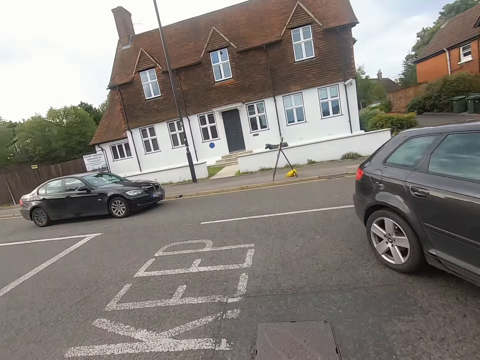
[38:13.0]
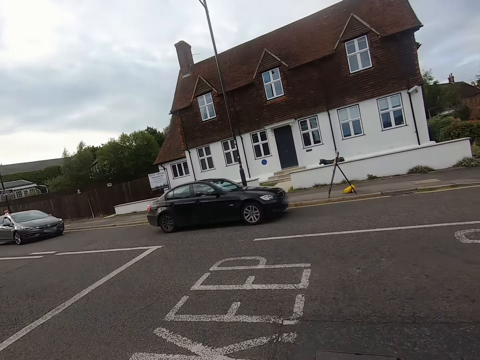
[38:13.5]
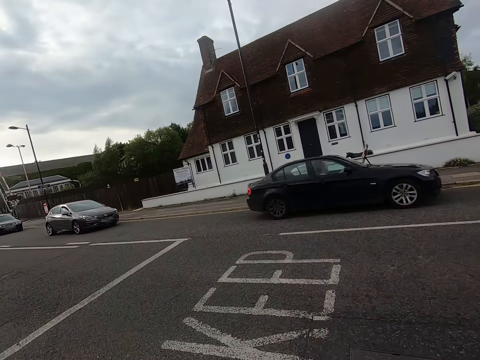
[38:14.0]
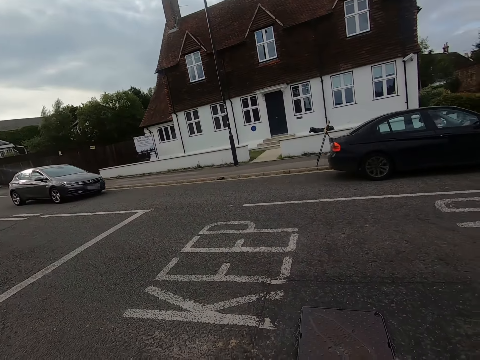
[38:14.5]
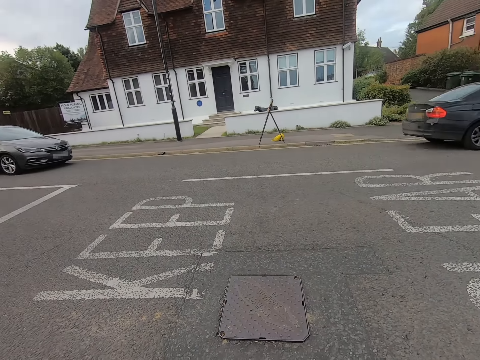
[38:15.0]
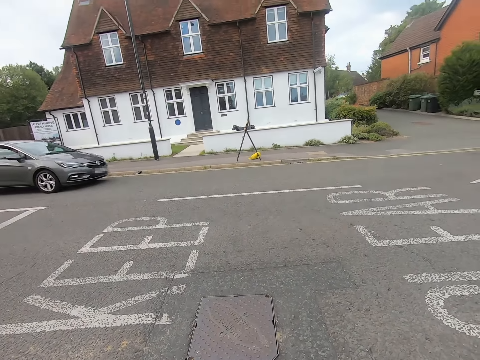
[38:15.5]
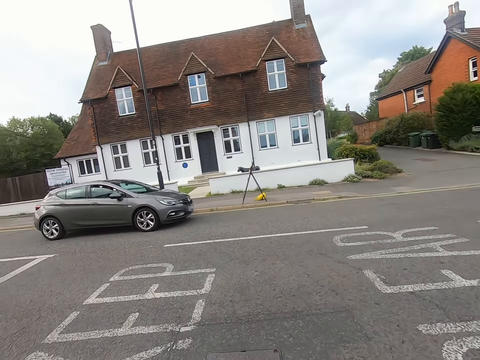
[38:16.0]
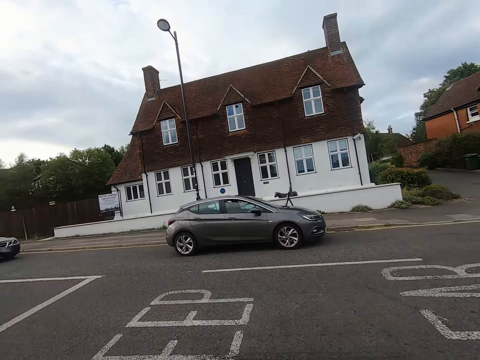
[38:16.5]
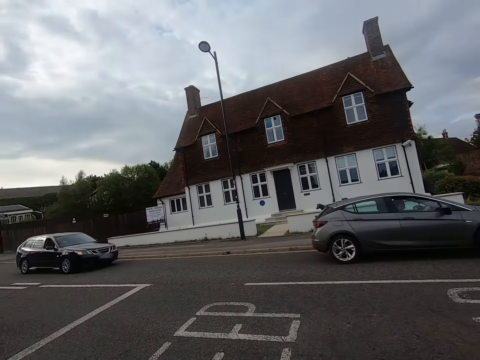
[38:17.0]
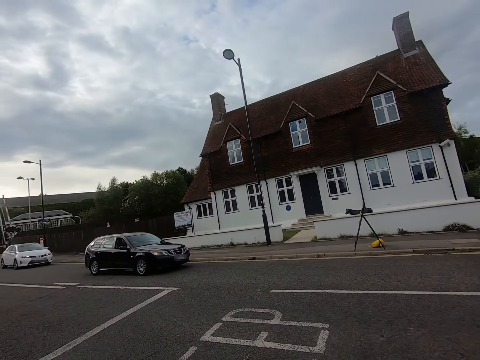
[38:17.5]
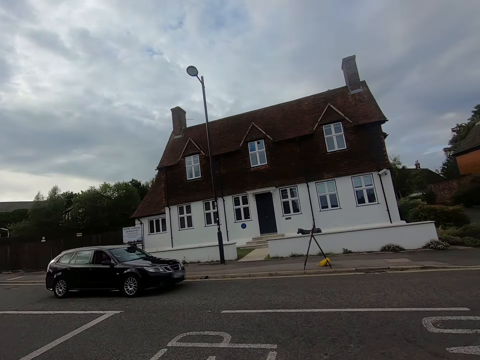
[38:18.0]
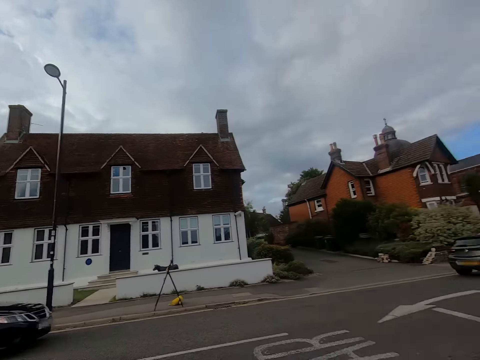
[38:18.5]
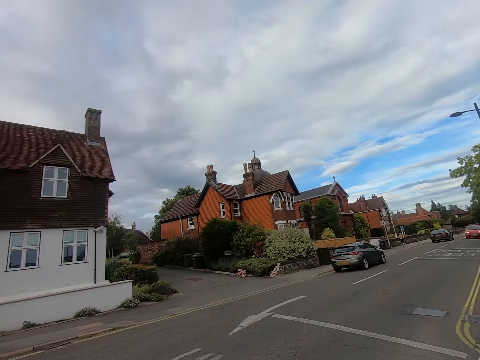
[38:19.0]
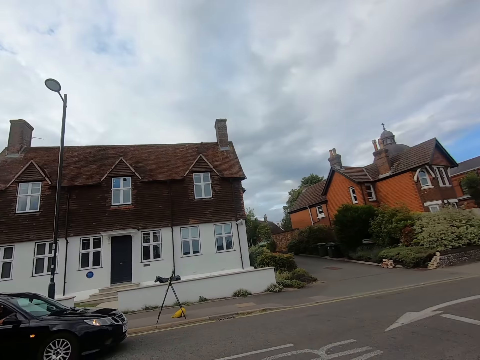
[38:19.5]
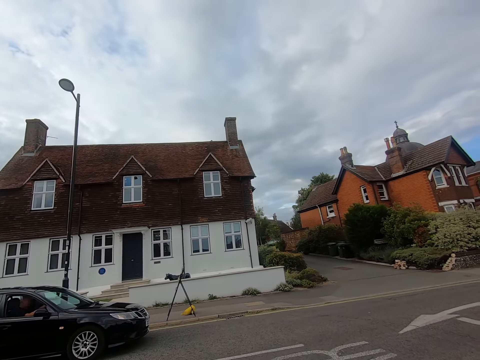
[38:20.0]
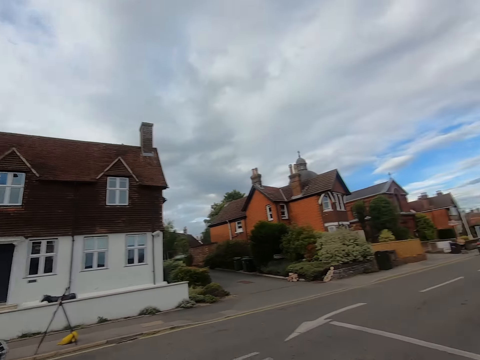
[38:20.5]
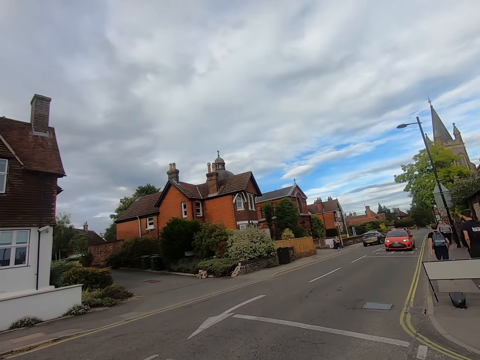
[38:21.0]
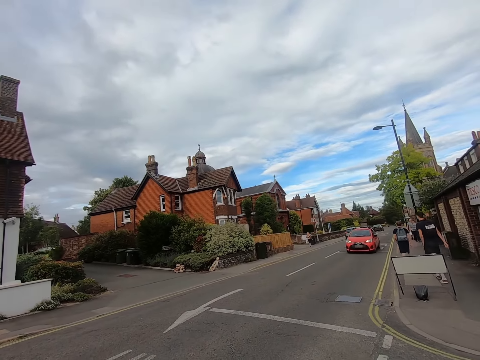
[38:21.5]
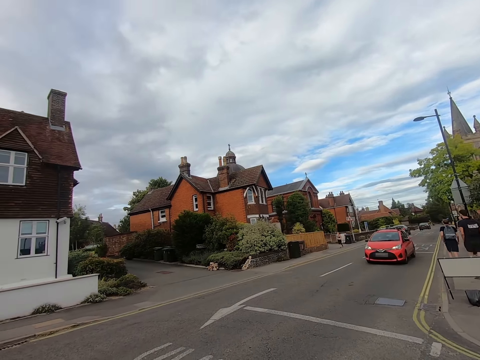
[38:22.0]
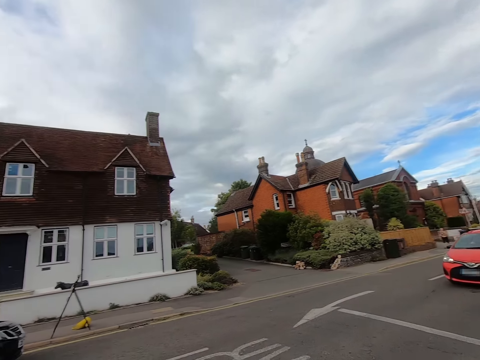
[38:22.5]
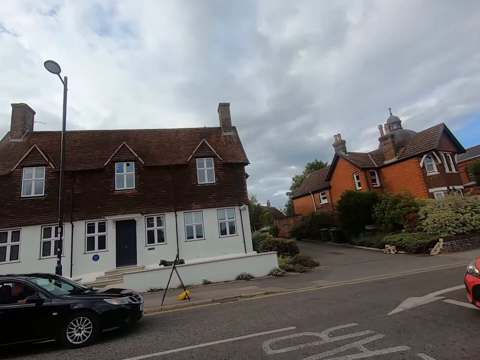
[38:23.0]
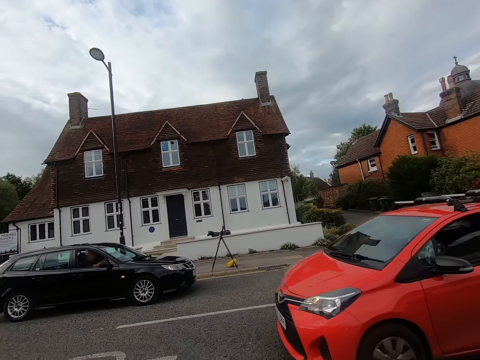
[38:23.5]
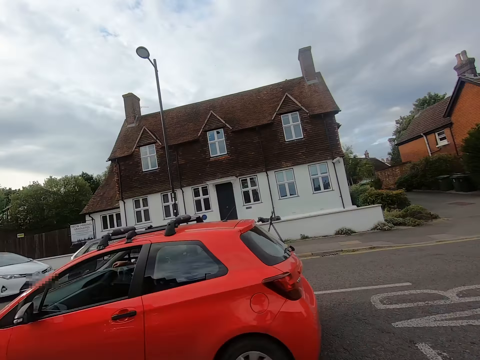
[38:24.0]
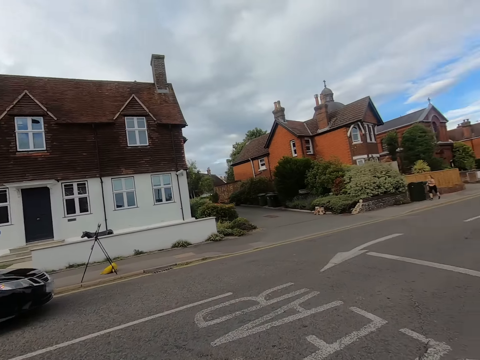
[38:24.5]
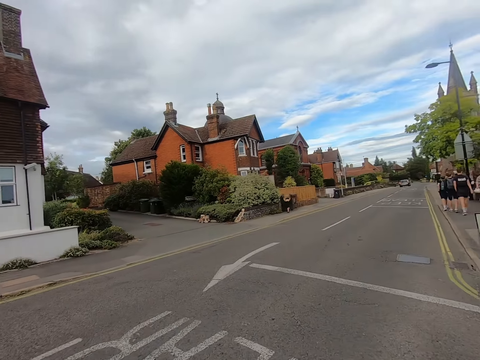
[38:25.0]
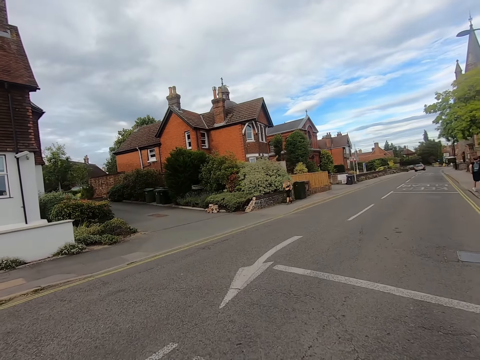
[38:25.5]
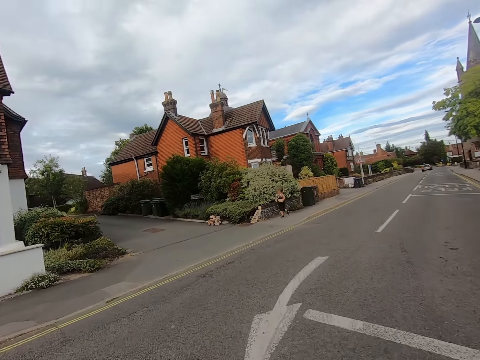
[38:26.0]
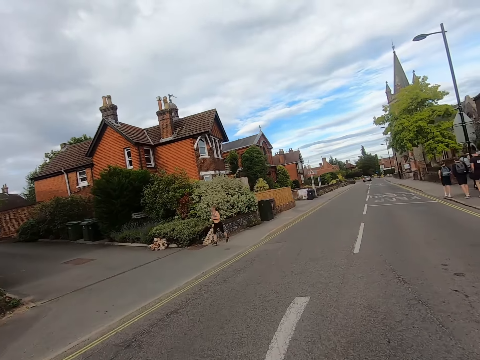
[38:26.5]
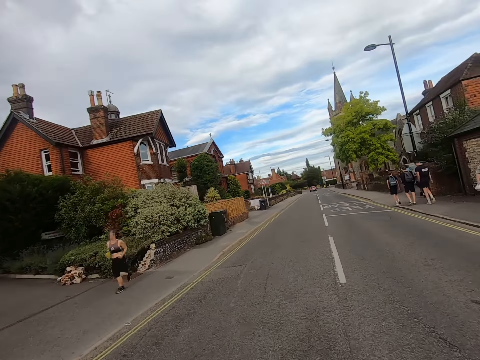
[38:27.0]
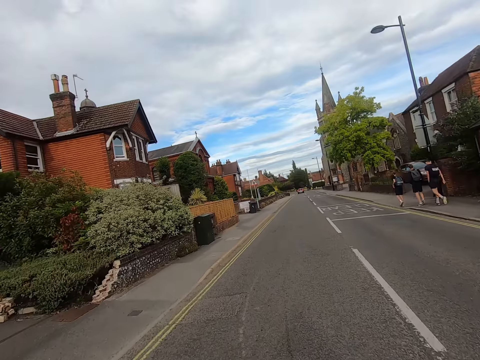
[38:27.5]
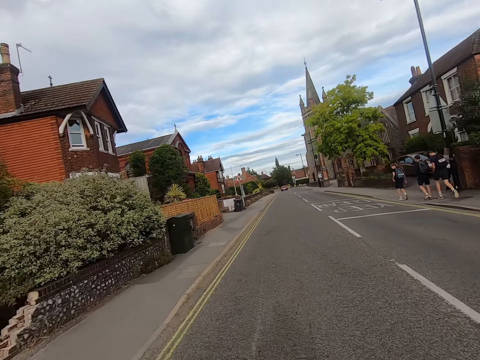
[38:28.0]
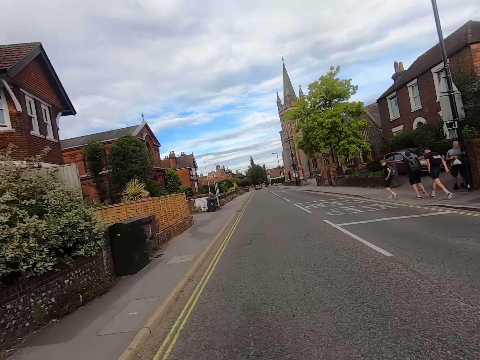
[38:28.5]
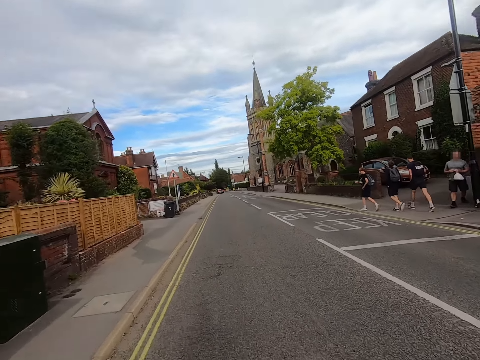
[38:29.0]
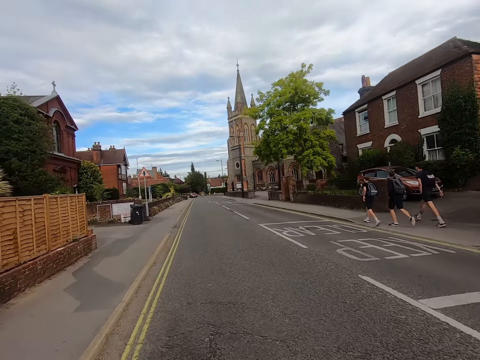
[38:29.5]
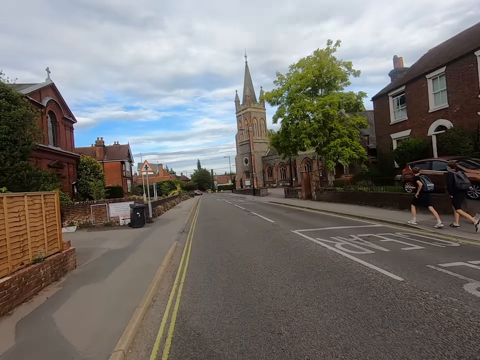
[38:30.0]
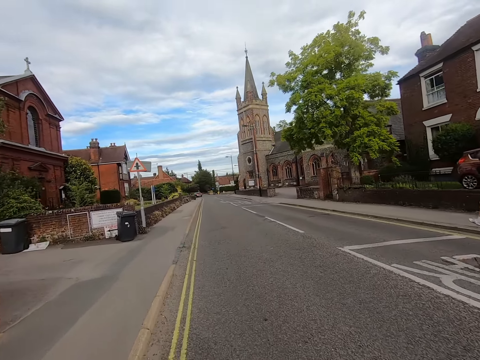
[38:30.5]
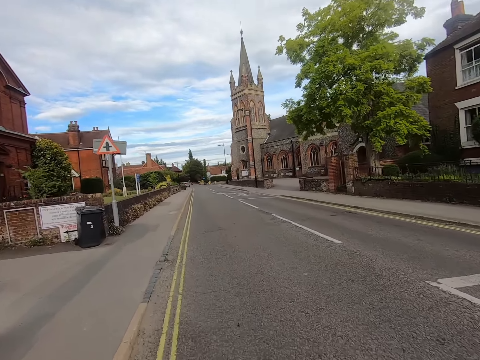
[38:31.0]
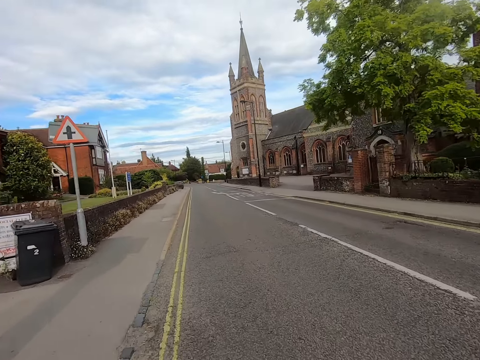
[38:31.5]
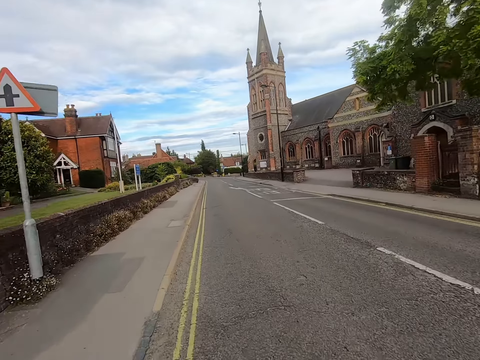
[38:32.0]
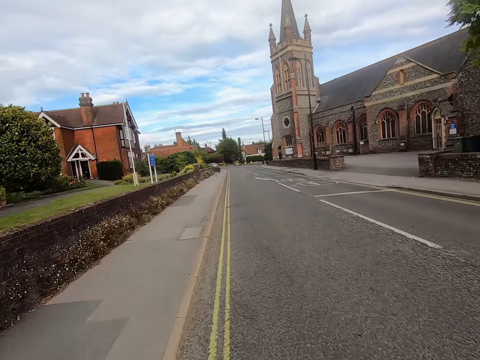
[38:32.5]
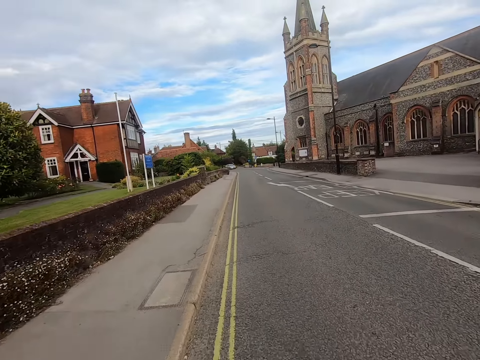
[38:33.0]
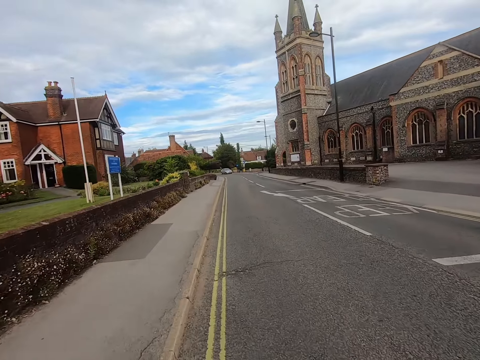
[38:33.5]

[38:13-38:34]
The camera wearer turns right. They cycle a bicycle on the road.

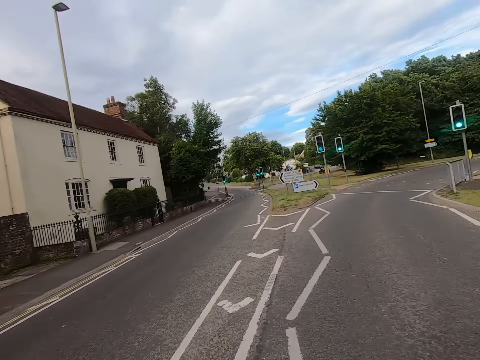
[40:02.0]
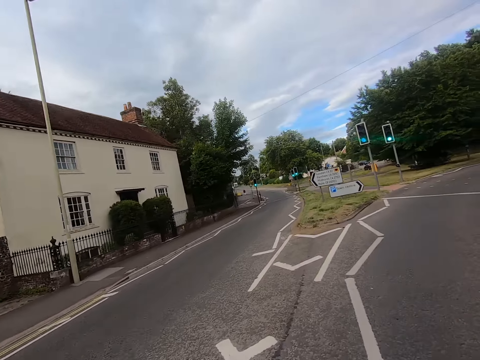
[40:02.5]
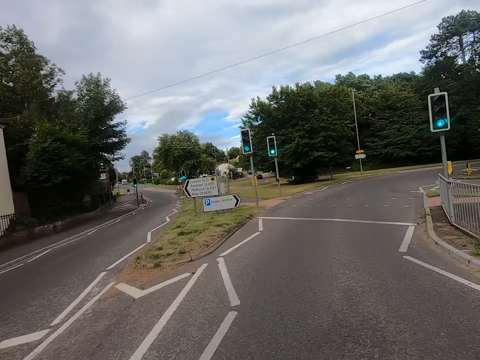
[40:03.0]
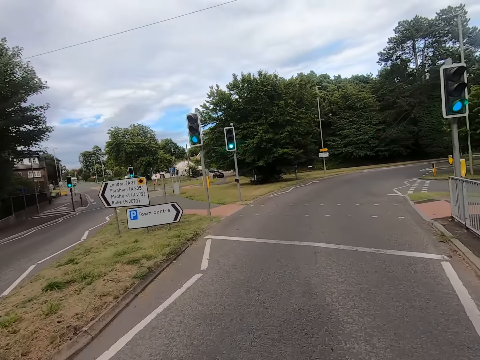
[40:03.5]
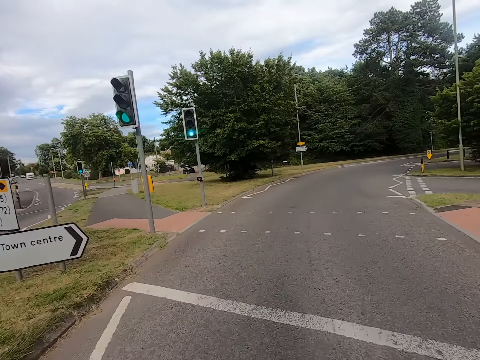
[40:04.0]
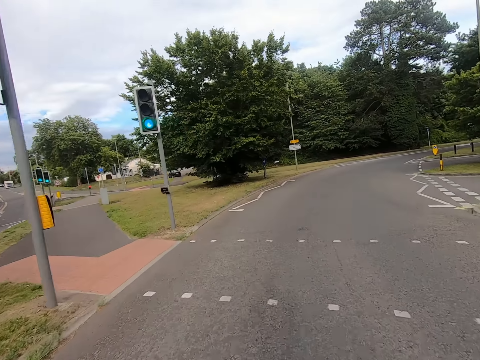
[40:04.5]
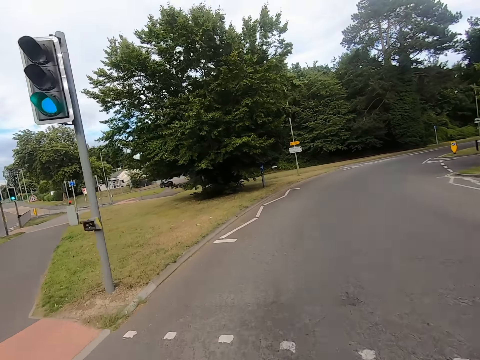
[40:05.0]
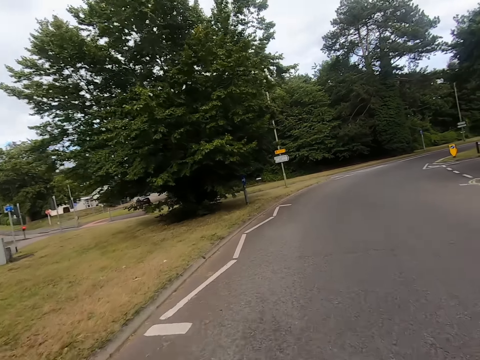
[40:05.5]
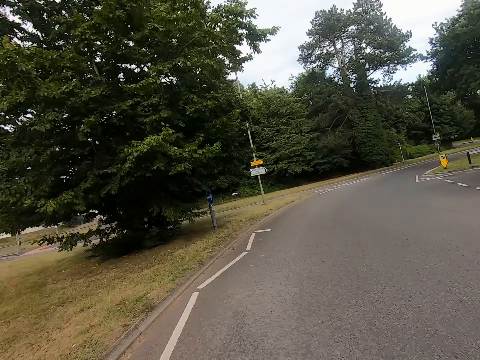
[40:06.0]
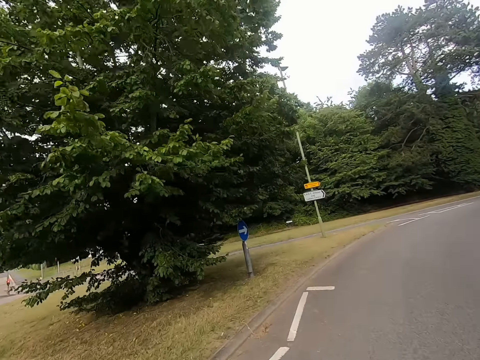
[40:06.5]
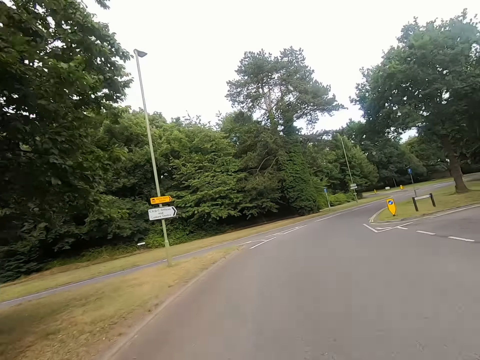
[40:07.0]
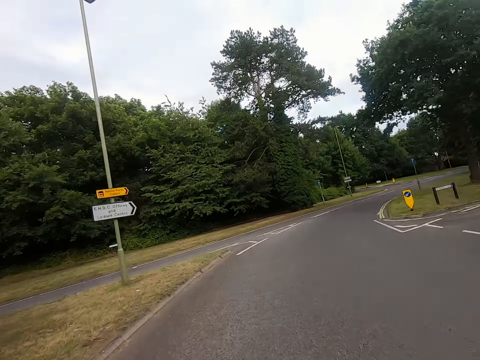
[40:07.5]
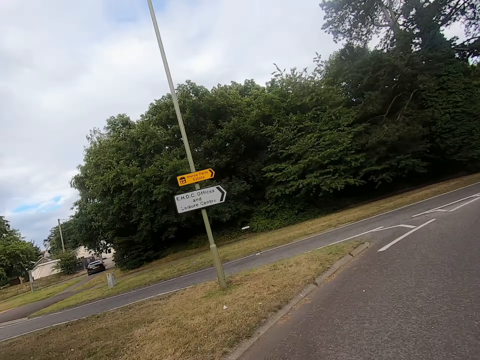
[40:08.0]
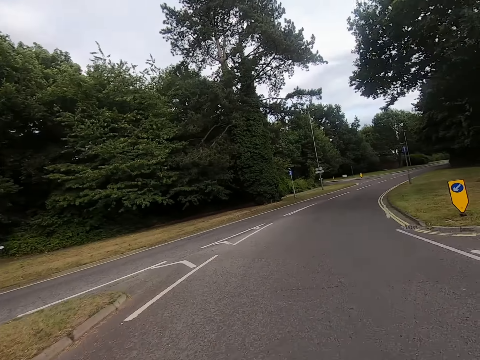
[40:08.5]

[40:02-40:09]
The camera wearer turns right.
